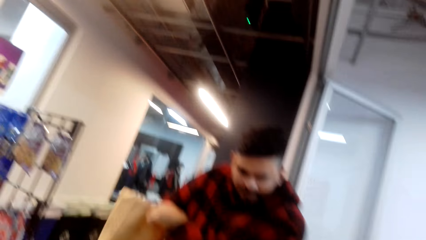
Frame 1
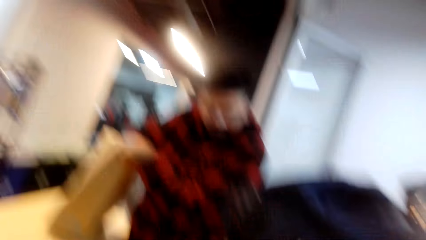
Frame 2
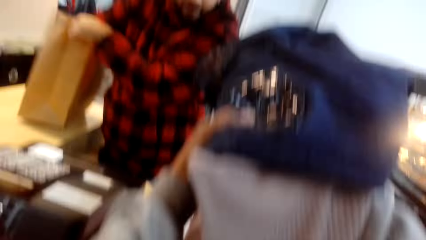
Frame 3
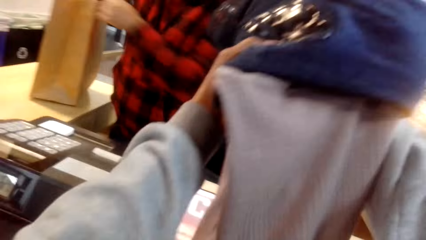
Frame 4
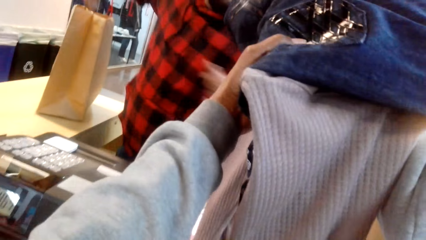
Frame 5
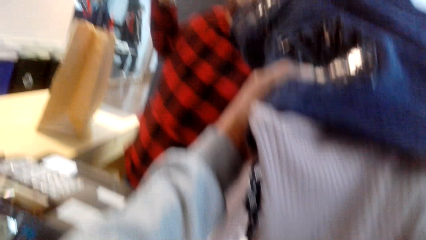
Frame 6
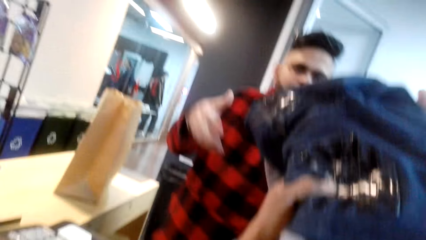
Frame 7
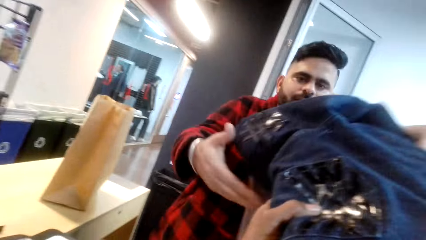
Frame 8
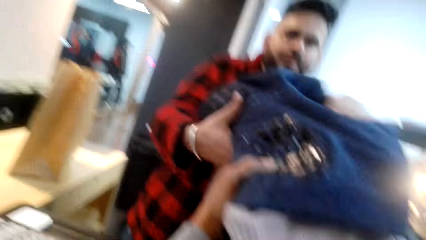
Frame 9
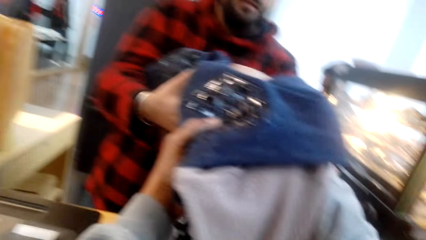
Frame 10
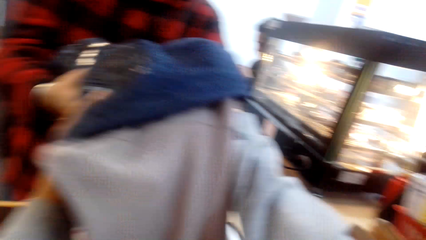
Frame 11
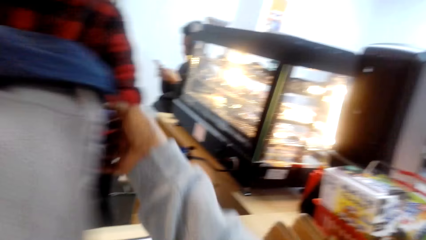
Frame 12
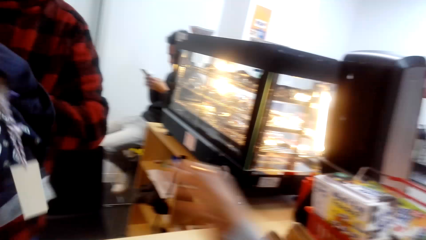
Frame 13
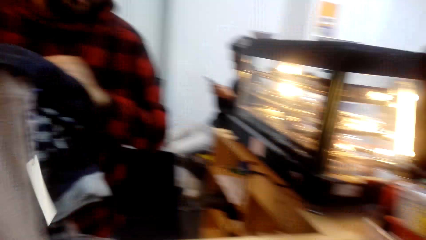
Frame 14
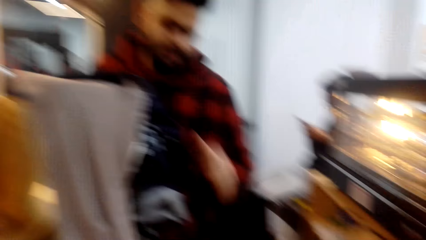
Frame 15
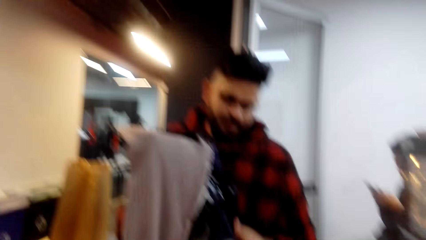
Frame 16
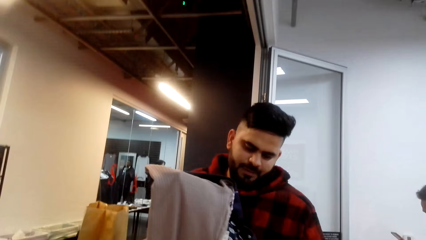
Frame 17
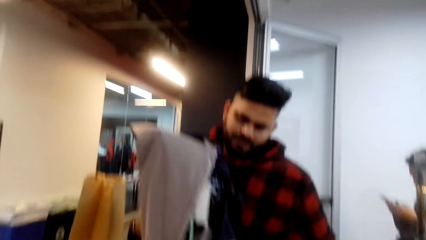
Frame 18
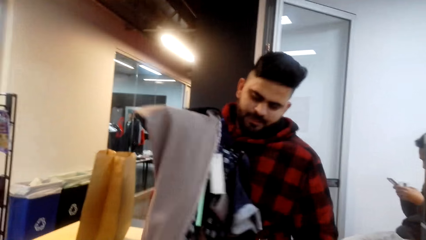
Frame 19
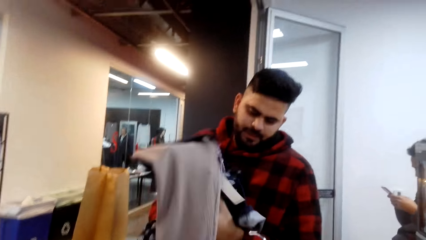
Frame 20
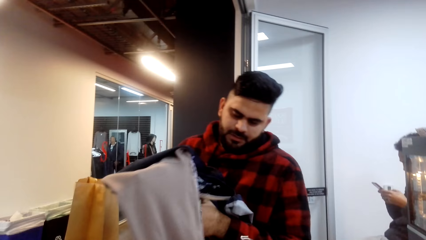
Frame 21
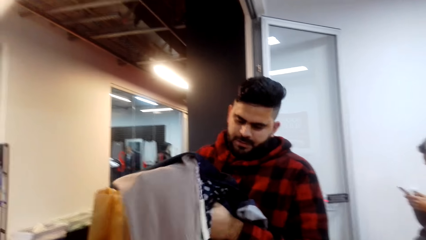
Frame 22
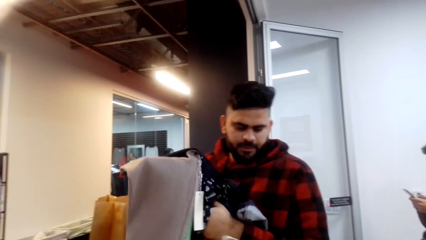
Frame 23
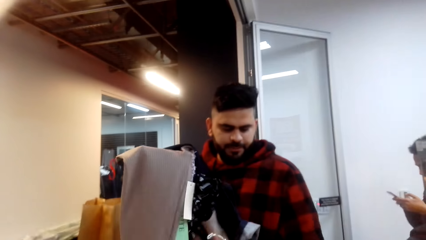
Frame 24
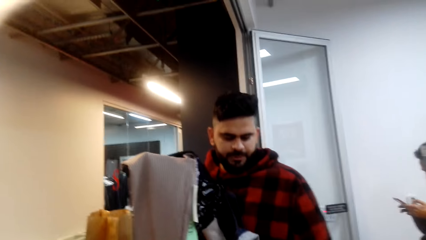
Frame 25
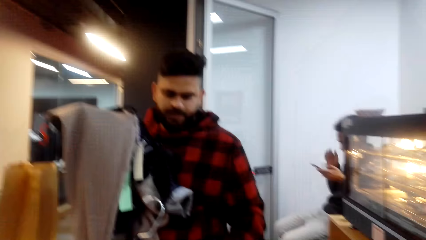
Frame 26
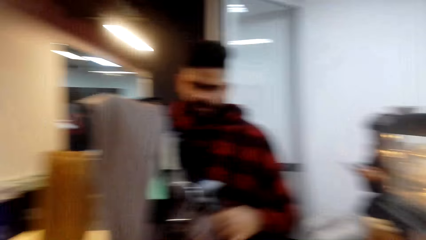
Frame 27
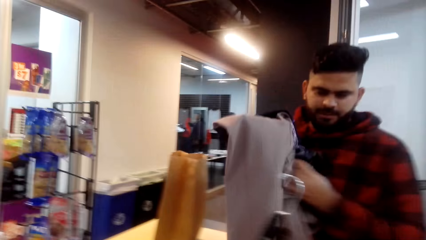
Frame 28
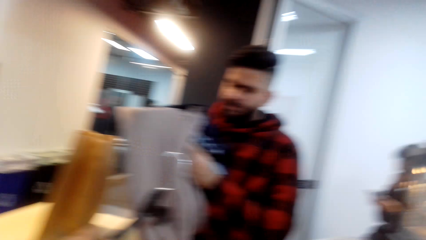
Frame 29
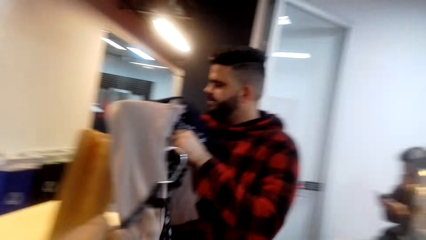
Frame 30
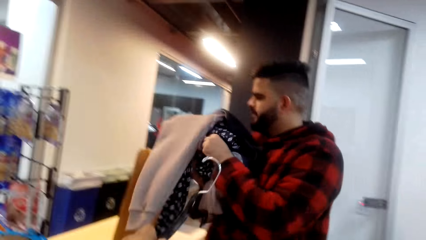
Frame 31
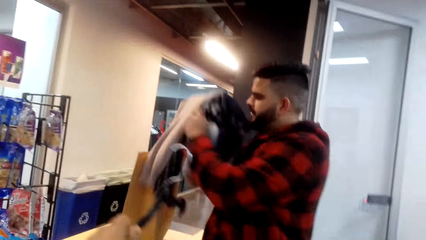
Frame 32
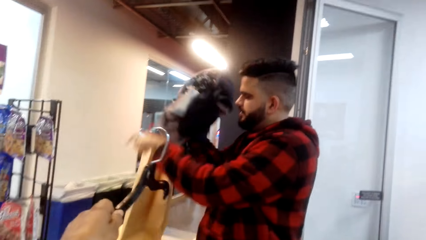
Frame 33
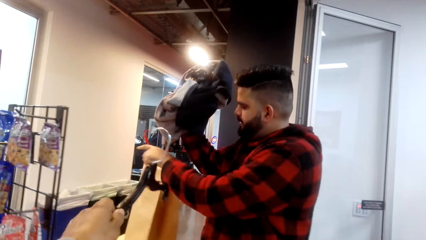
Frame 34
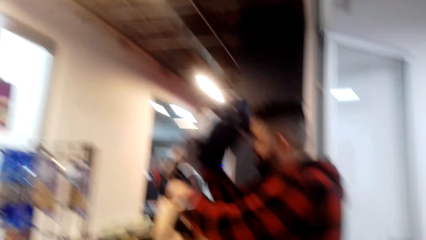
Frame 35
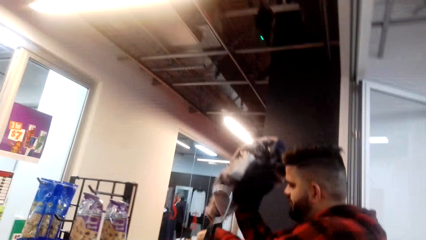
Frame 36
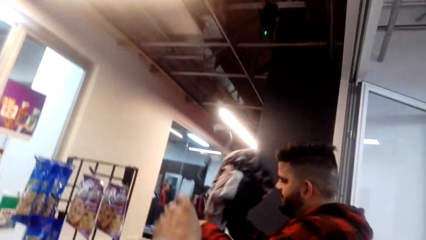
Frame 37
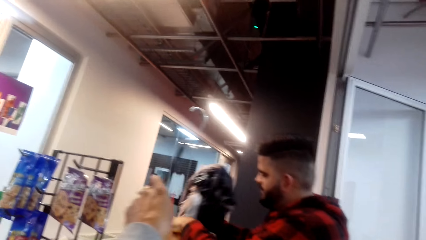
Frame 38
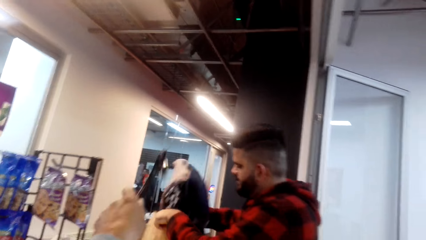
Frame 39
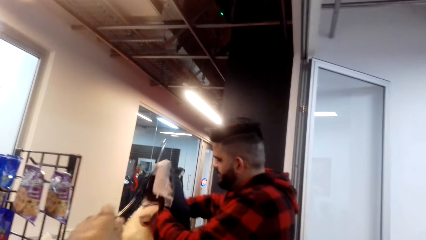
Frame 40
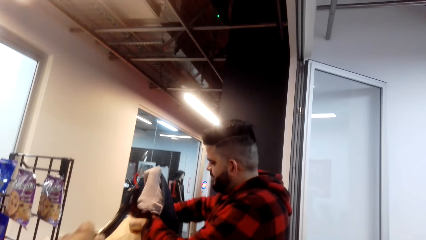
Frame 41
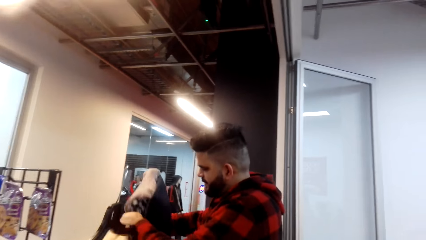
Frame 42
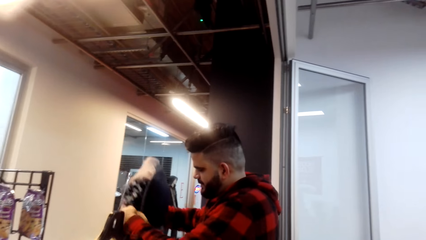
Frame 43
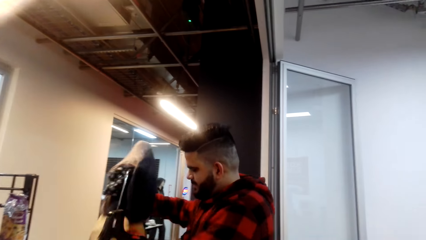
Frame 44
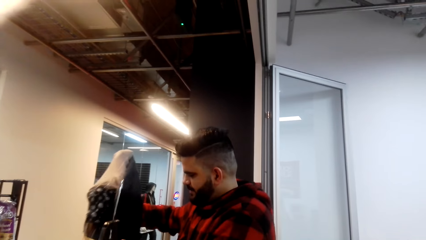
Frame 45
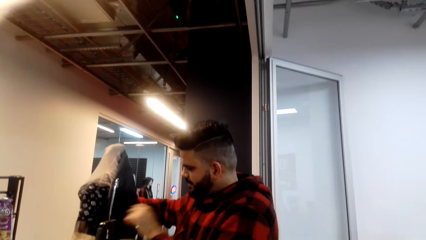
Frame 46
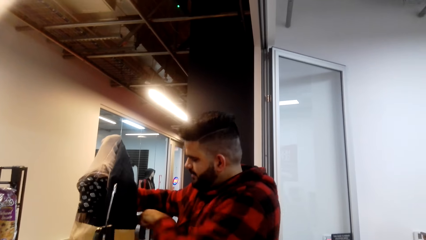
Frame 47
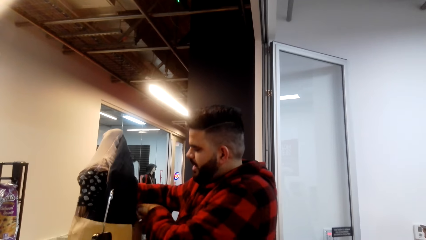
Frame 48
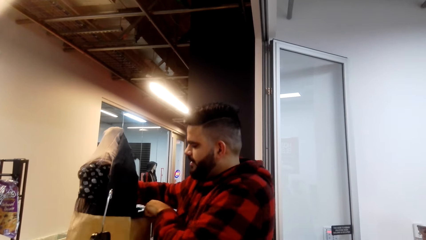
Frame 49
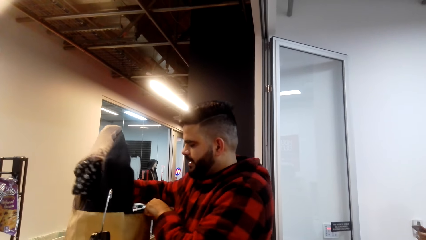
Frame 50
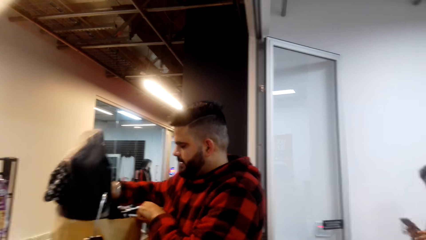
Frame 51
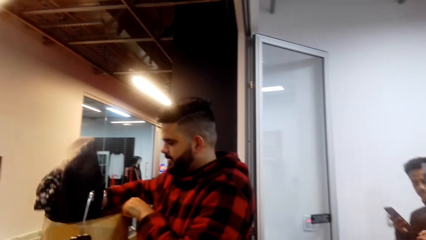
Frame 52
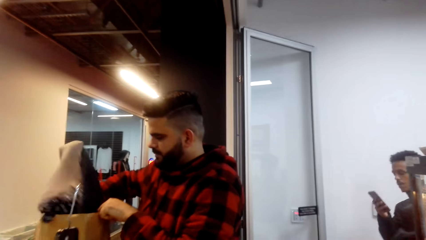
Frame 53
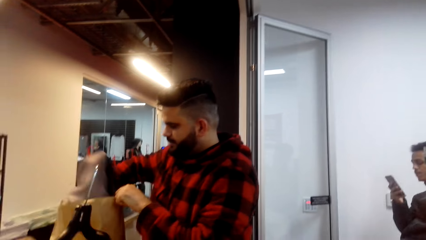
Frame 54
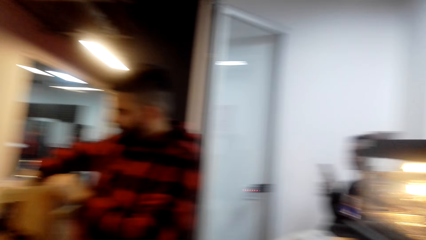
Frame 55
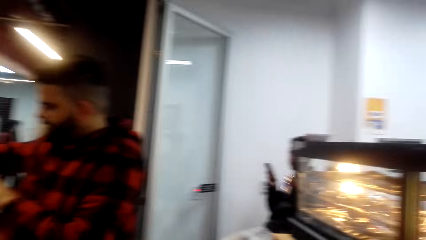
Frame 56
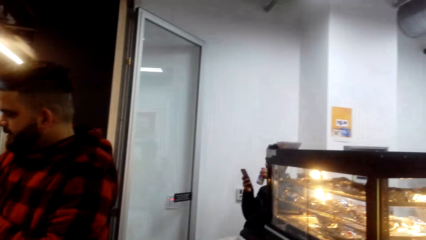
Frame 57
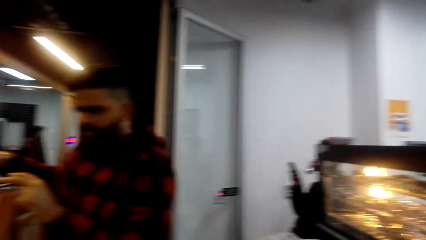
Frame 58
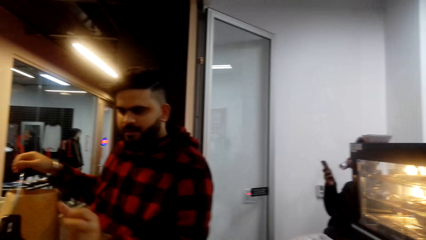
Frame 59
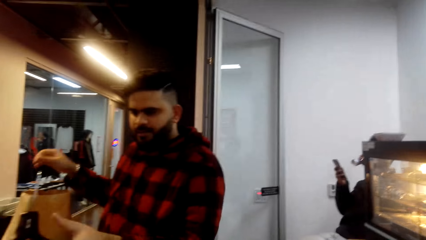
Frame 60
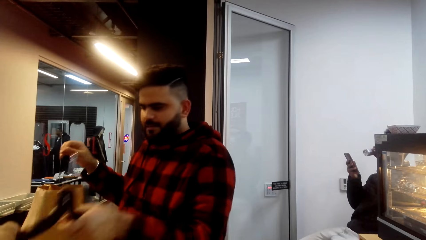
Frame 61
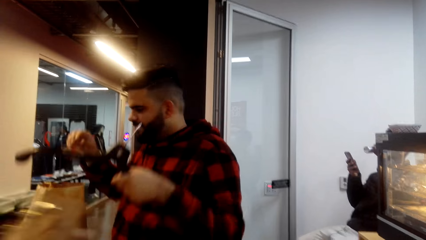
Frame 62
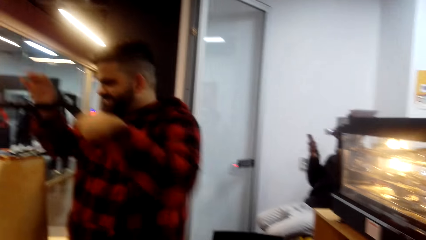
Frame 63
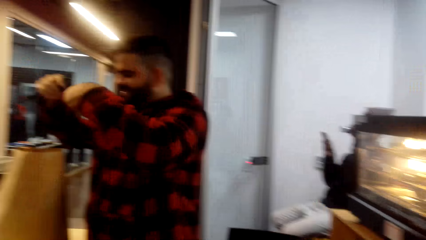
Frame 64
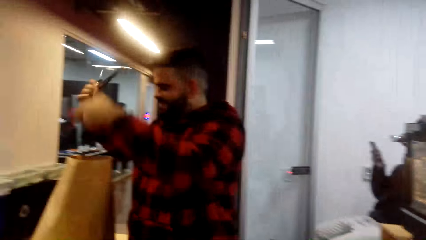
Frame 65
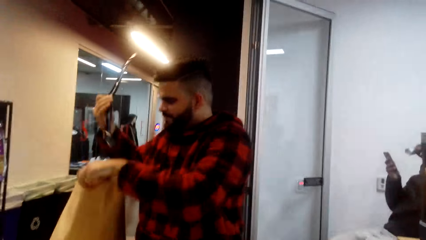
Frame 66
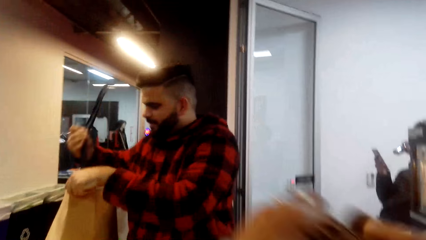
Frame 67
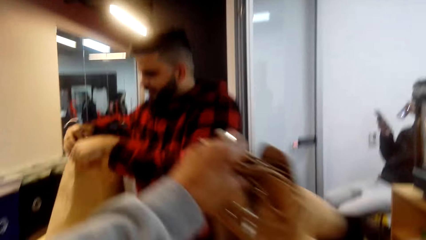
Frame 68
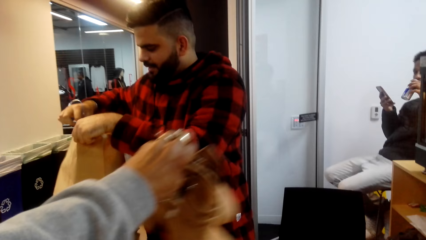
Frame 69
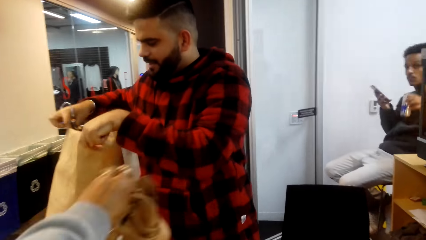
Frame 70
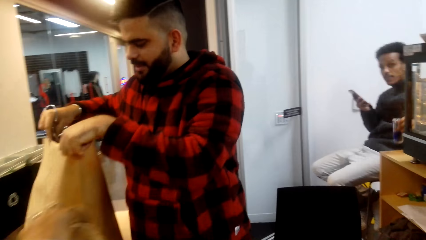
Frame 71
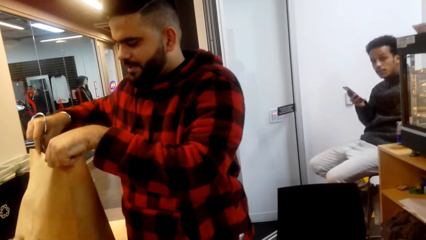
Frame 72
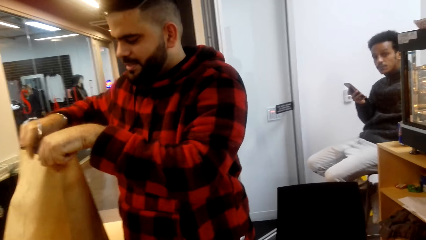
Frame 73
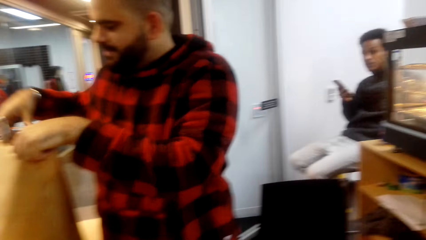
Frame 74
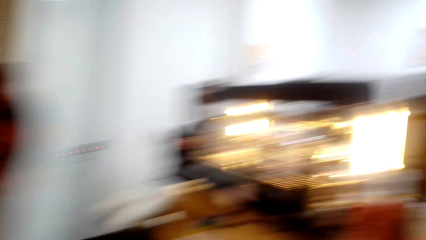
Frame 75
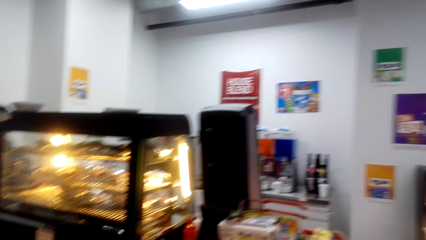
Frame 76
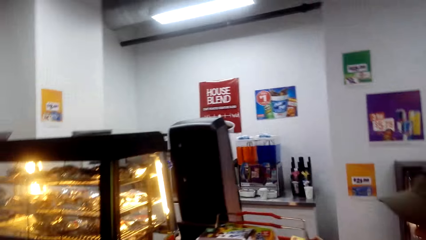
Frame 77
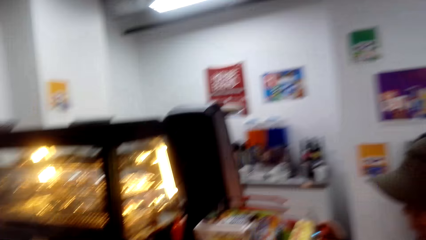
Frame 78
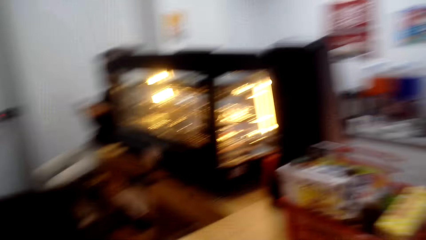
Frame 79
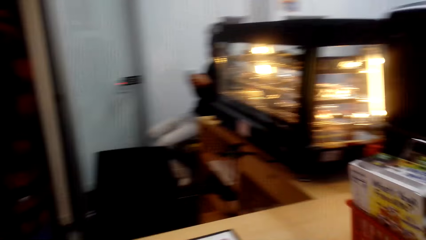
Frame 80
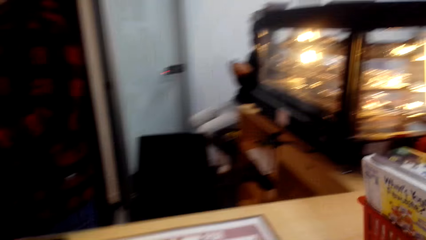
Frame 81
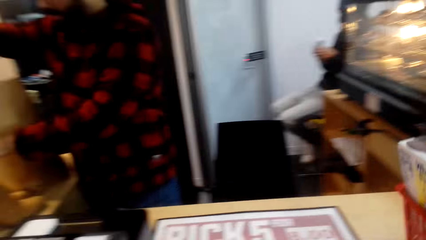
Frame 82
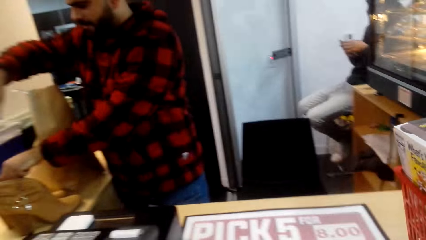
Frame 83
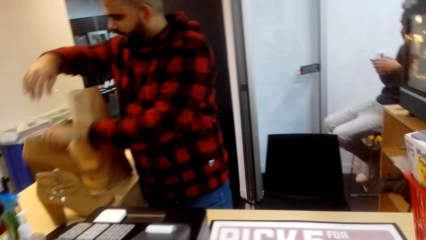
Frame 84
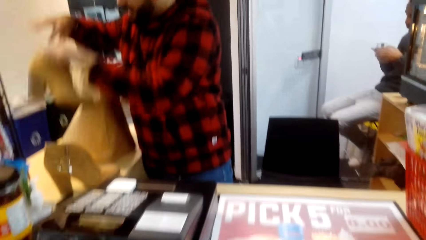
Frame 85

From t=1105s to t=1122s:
The camera wearer looks on the cloth. They hand over the clothes to a man. The man places the clothes in the packaging bag. The camera wearer gives the cloth hanger to the man. They put a paper on the counter. The man places the cloth hanger in the packaging bag. The camera wearer places the shoes on the counter. They look around.
